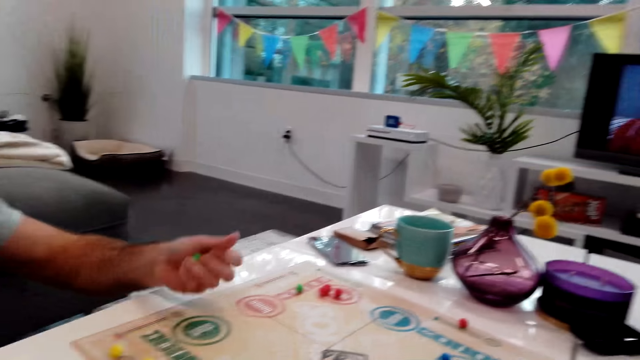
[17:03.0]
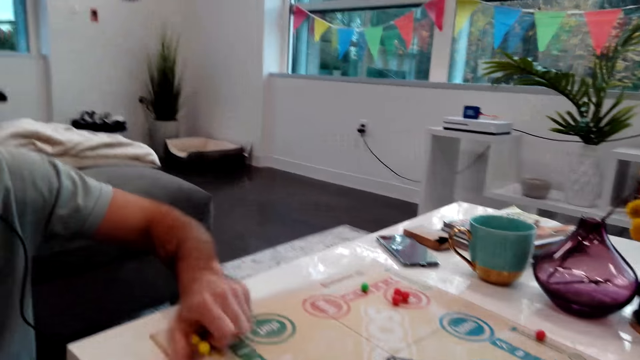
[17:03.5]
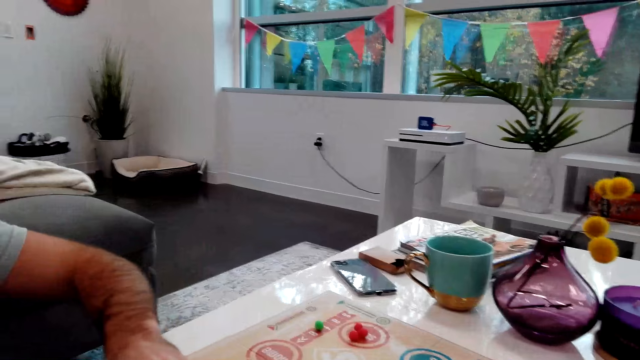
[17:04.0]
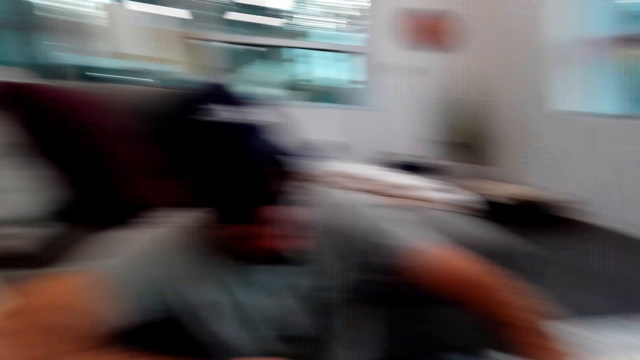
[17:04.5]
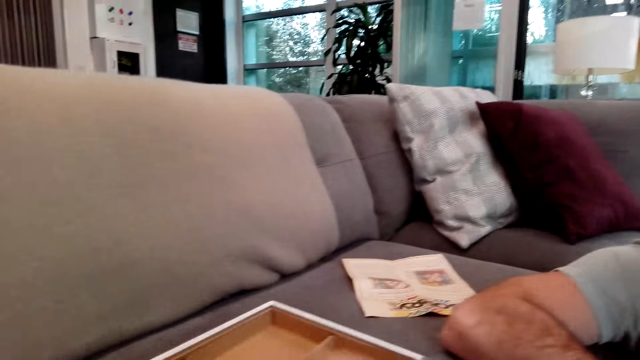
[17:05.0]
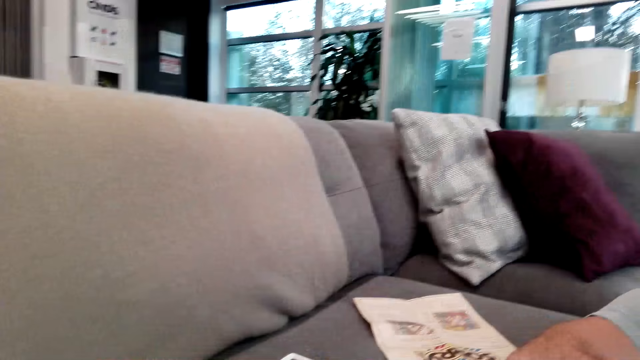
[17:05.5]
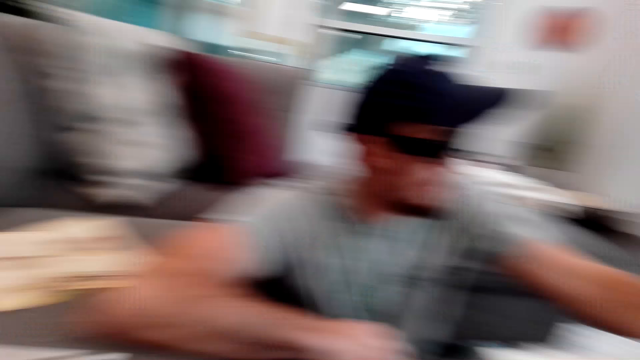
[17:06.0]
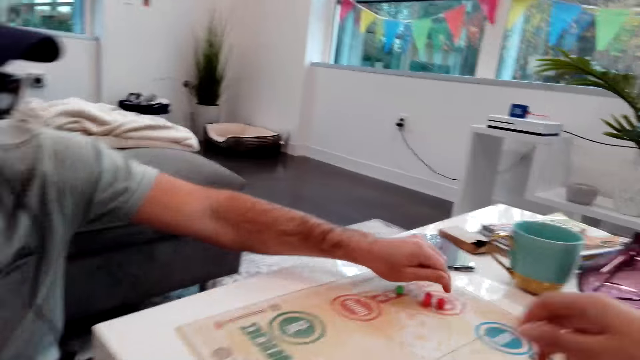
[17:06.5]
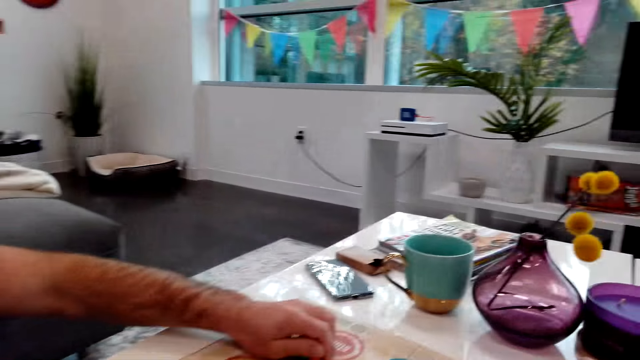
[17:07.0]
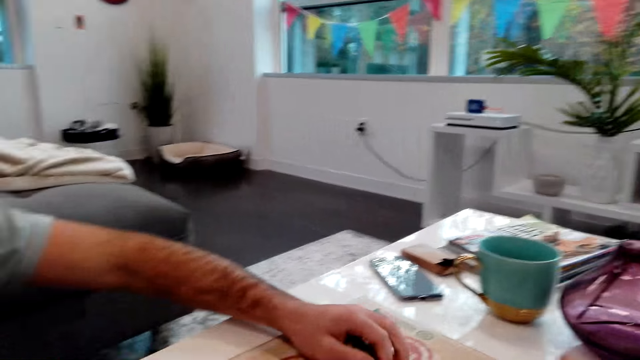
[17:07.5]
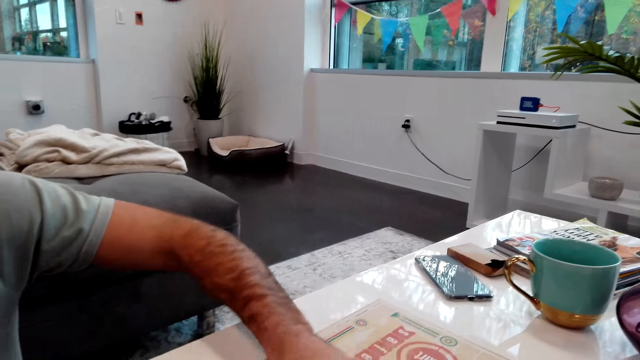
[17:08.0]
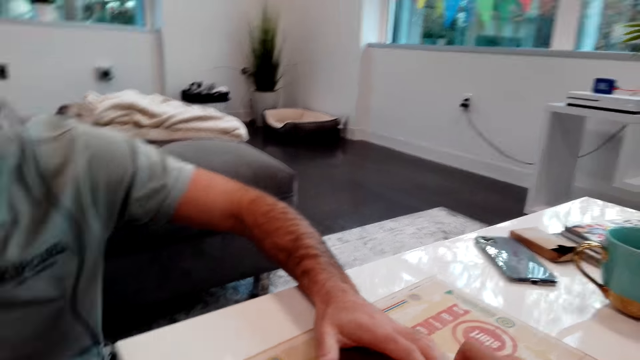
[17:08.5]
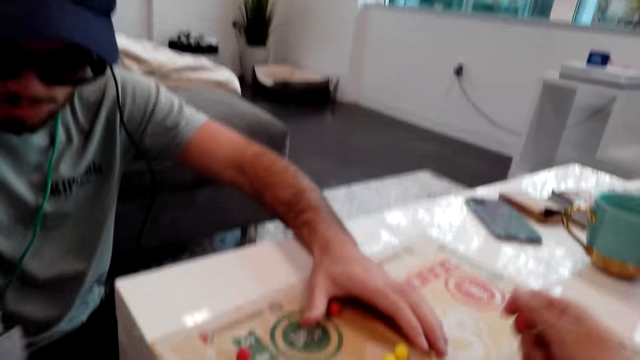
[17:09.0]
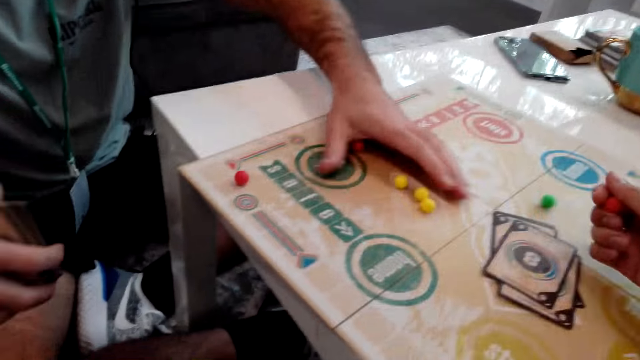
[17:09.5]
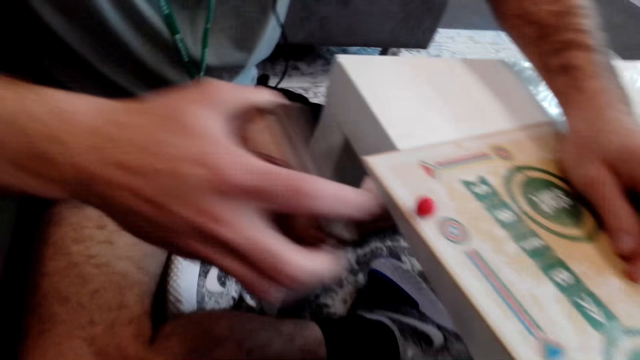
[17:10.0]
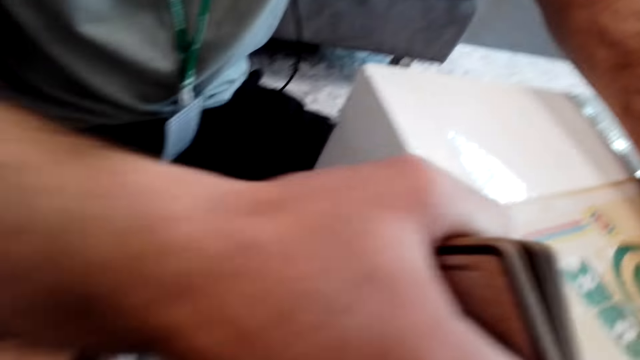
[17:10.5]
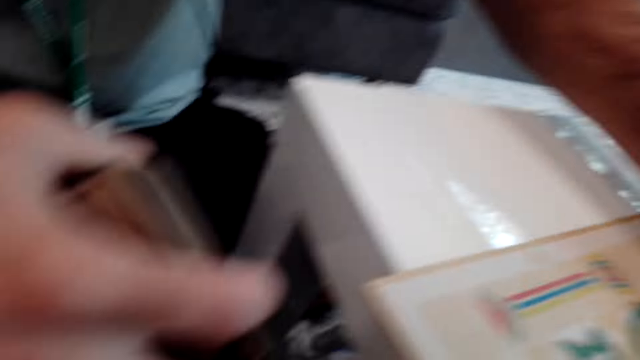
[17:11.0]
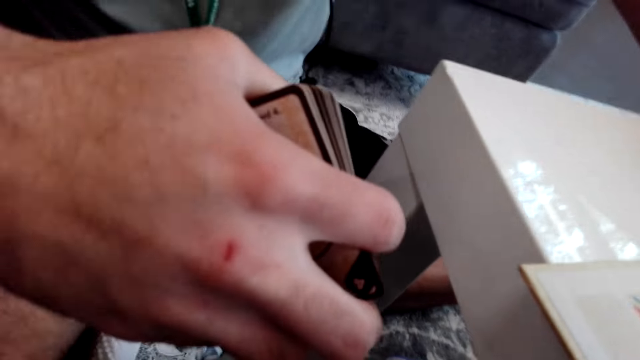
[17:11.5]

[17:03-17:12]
A man picks up the pawns. The camera wearer turns around the room. The man picks up the pawns.

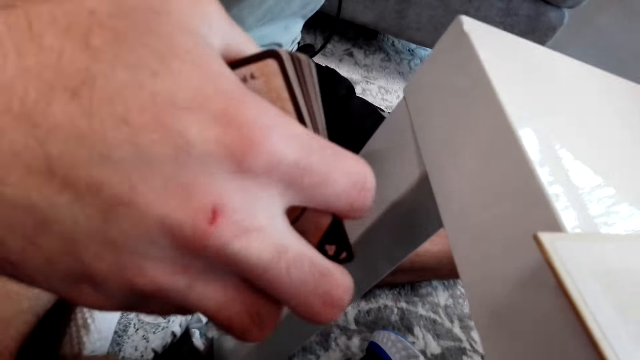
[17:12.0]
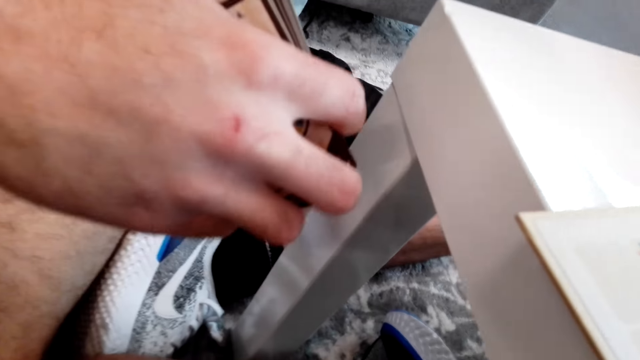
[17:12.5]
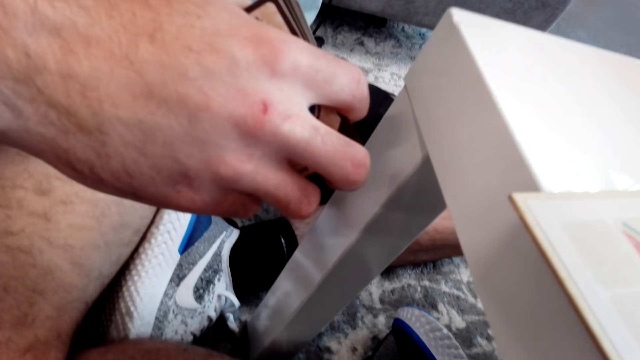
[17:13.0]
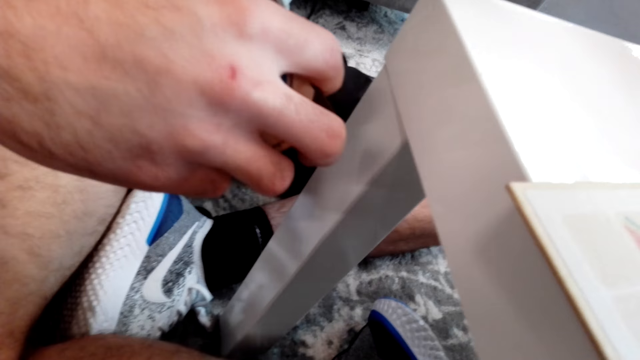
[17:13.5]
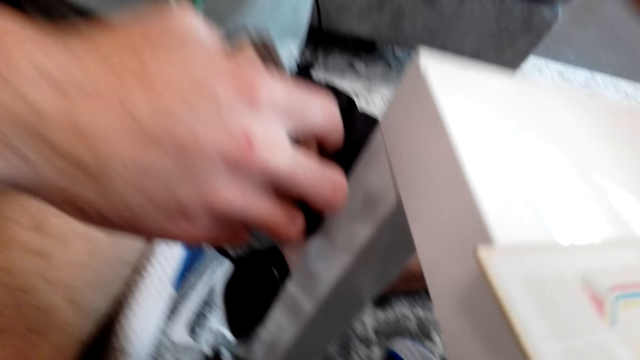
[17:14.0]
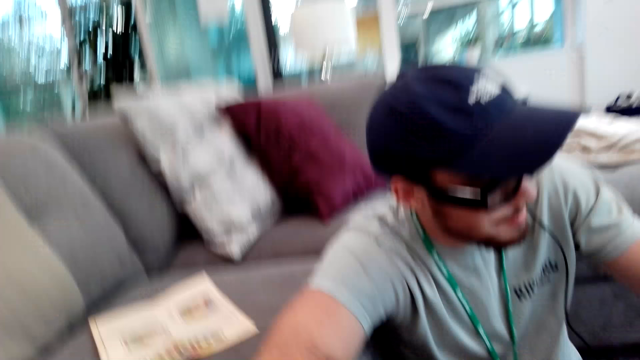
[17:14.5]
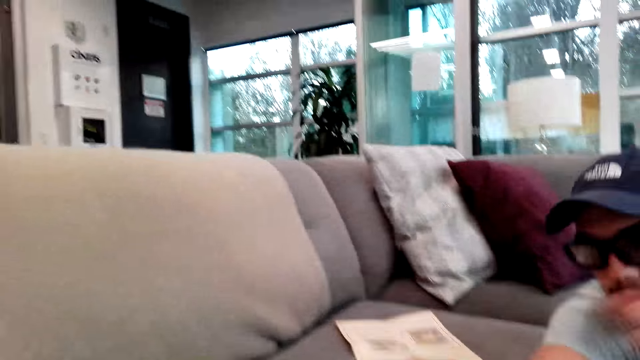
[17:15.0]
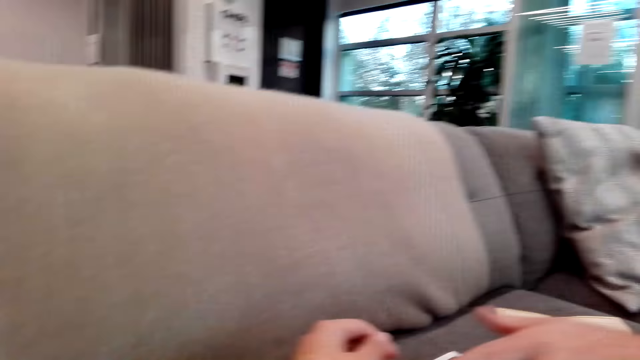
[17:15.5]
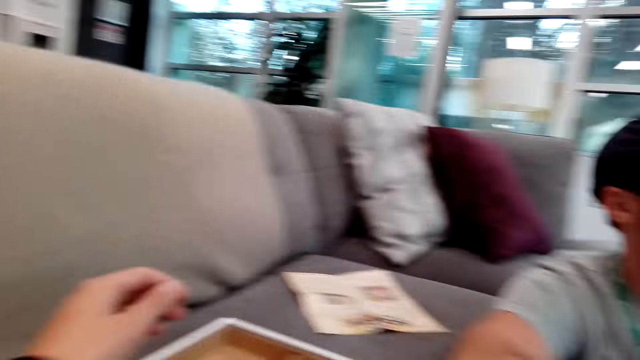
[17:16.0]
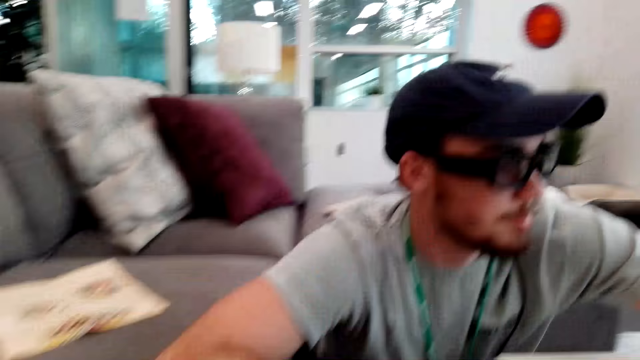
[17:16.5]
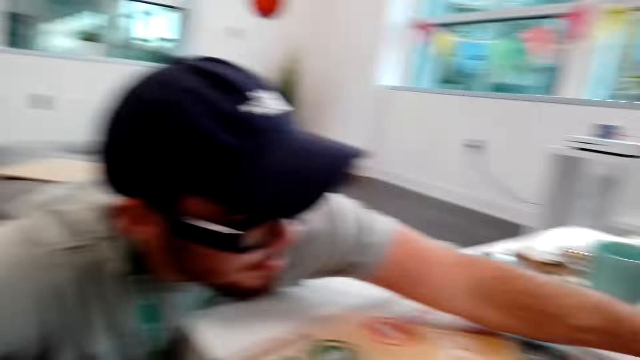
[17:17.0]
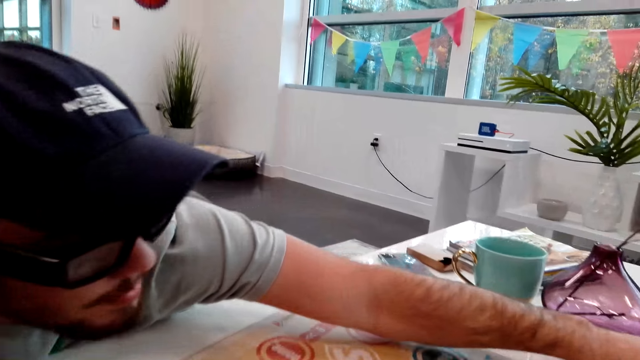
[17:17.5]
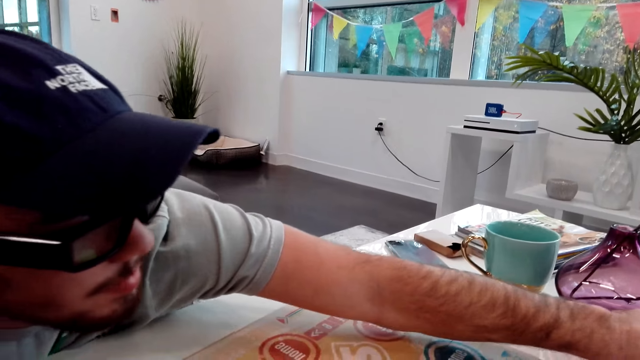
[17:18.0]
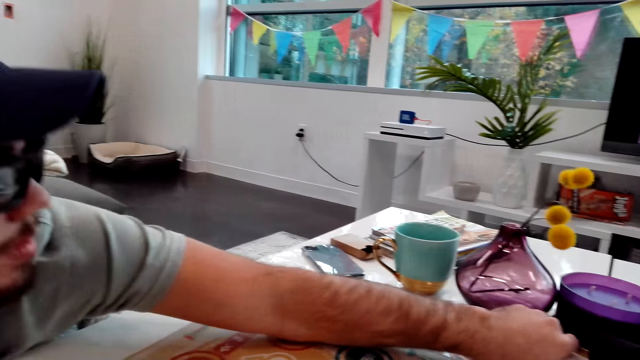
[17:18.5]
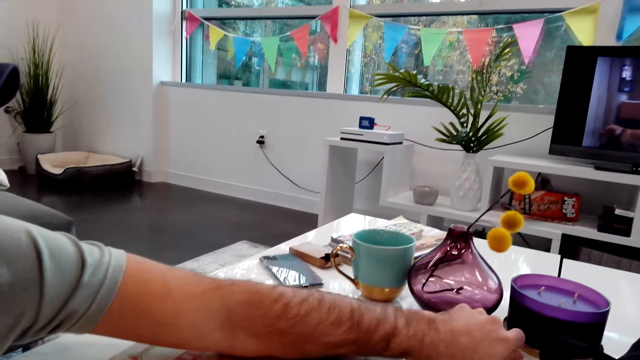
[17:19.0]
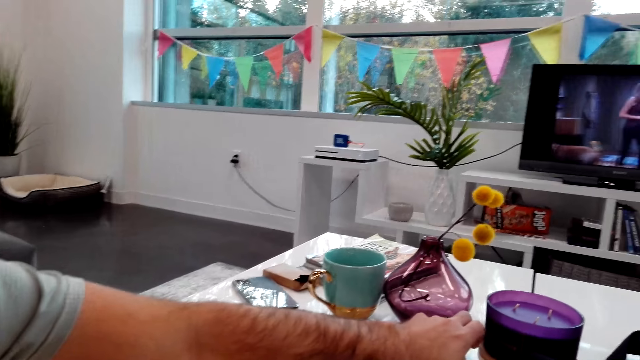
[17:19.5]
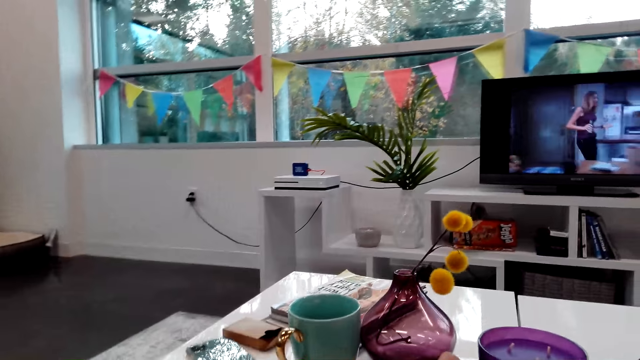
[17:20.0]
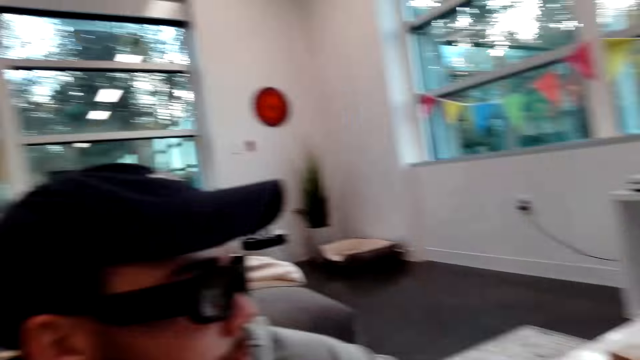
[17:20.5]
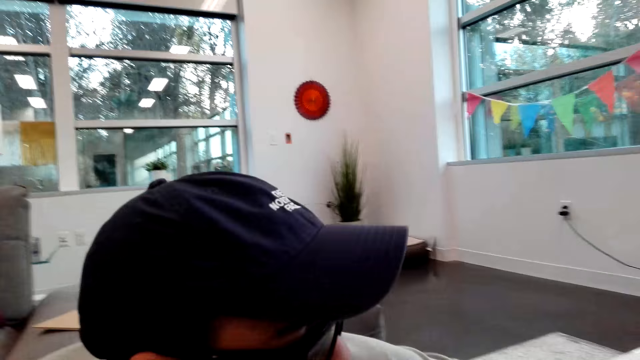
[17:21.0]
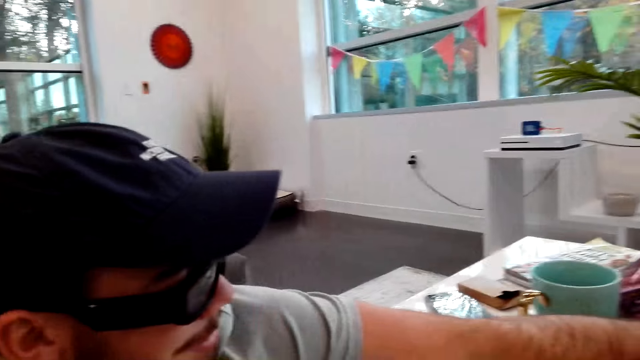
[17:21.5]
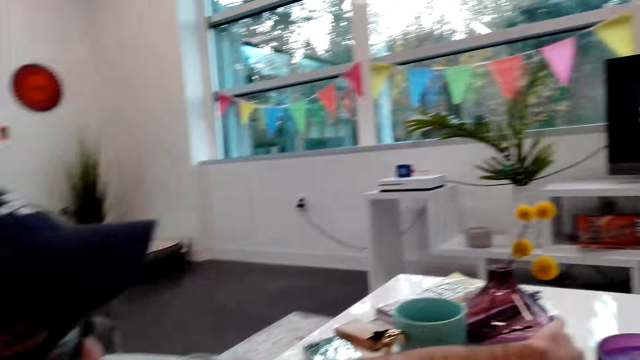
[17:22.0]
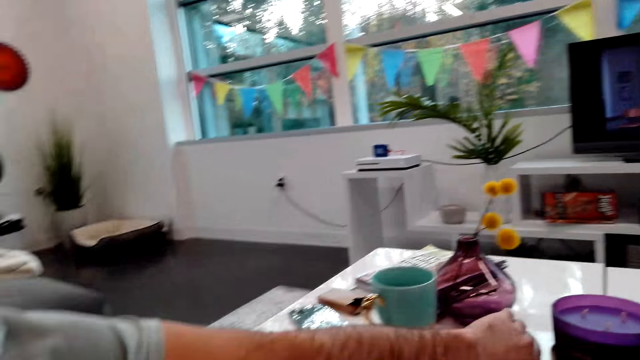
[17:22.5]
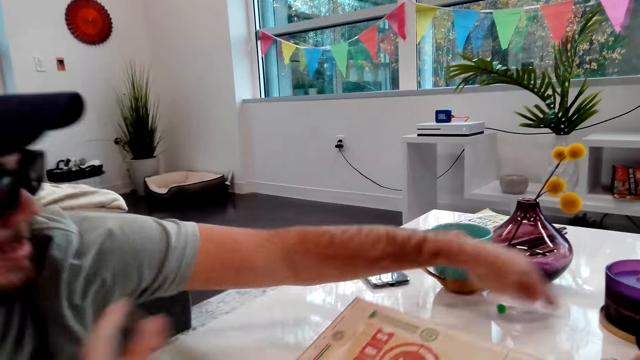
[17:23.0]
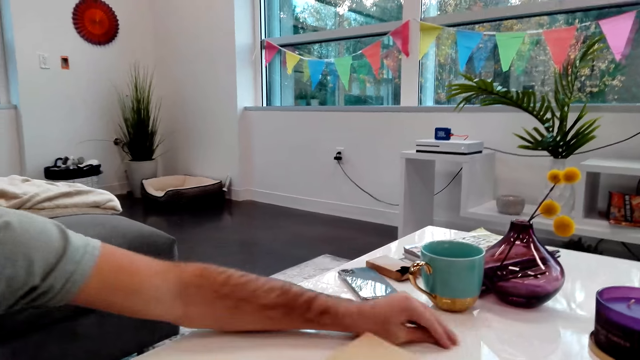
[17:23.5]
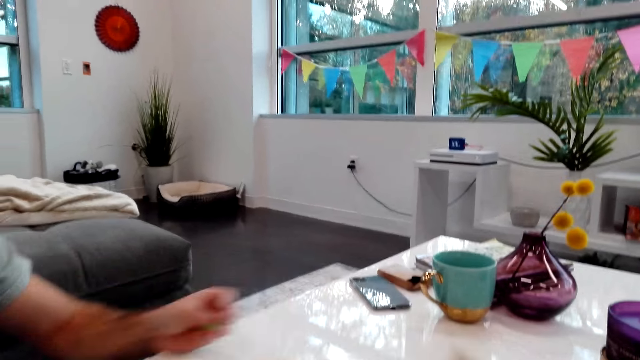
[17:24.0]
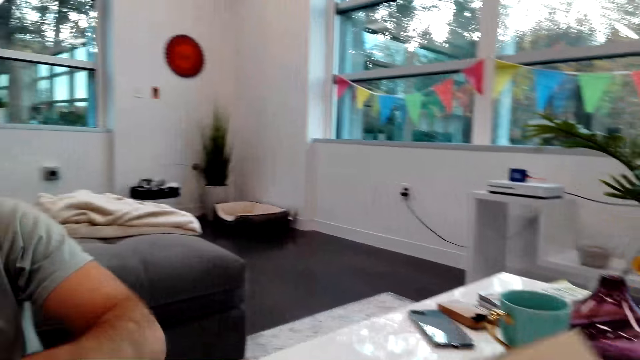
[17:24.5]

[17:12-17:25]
The camera wearer turns around the room. A man picks up the gaming items. The man picks up a pawn.
